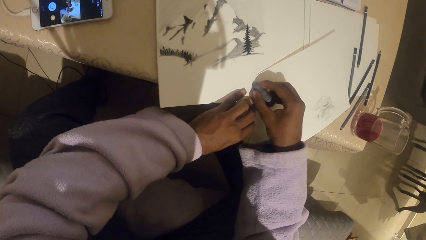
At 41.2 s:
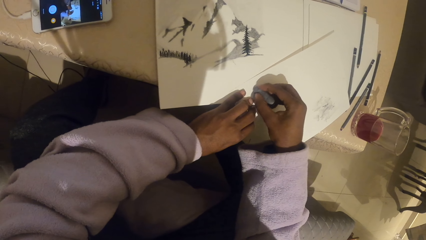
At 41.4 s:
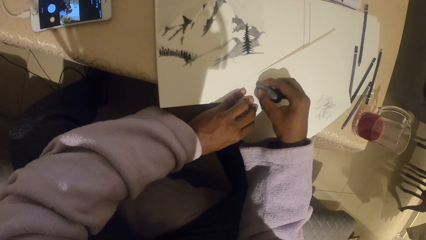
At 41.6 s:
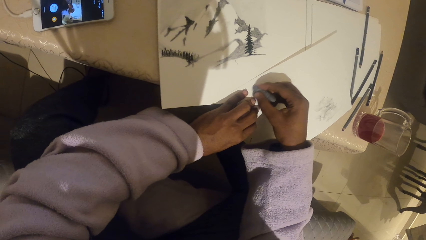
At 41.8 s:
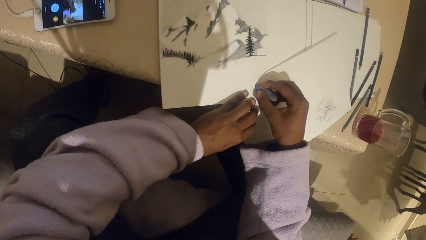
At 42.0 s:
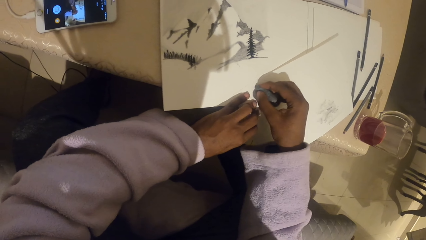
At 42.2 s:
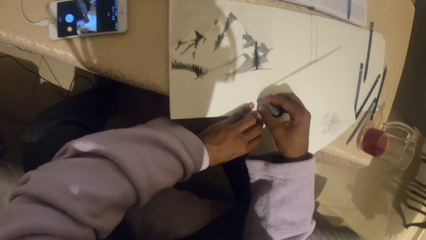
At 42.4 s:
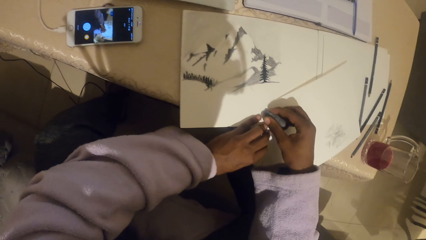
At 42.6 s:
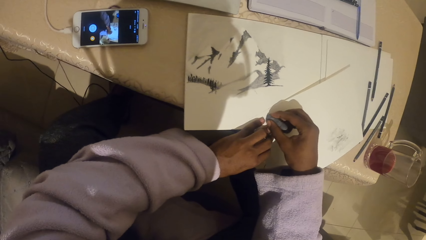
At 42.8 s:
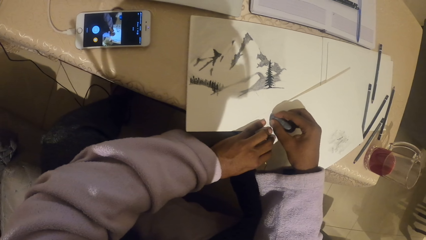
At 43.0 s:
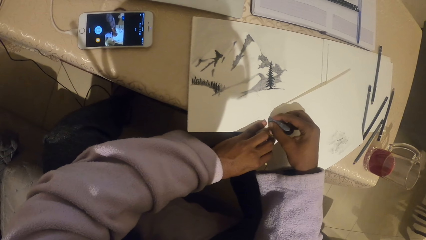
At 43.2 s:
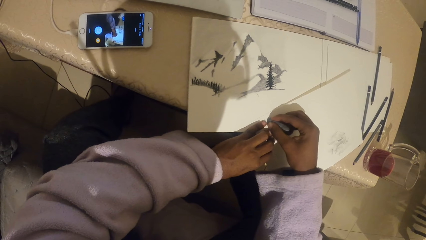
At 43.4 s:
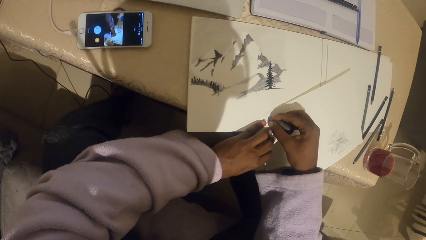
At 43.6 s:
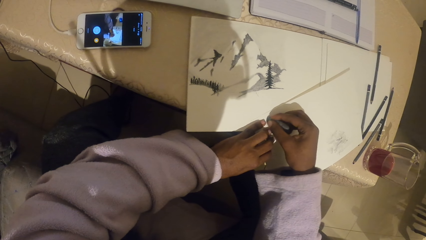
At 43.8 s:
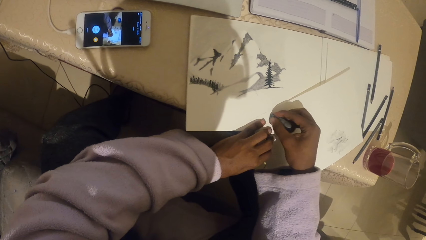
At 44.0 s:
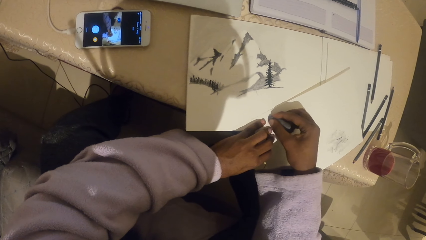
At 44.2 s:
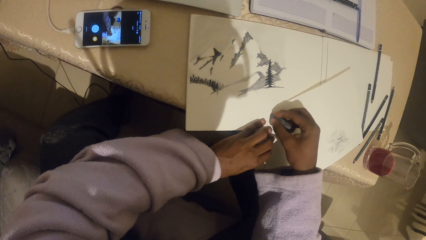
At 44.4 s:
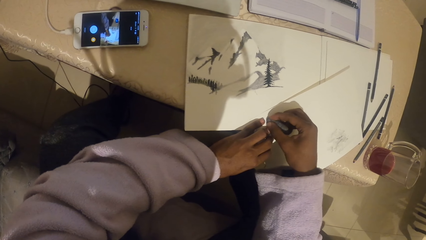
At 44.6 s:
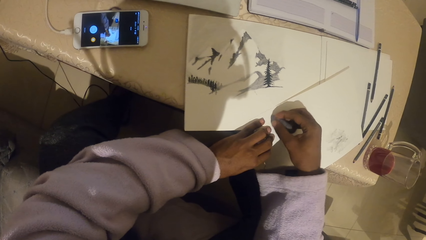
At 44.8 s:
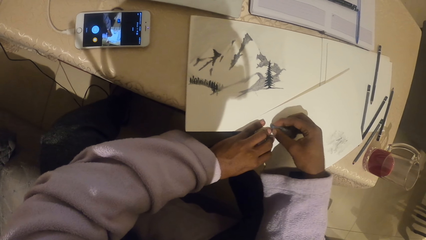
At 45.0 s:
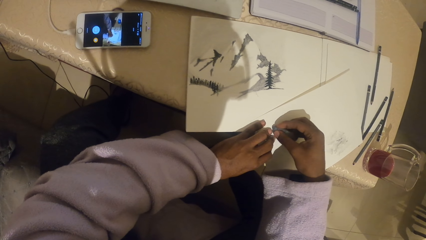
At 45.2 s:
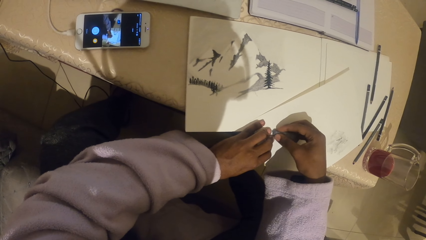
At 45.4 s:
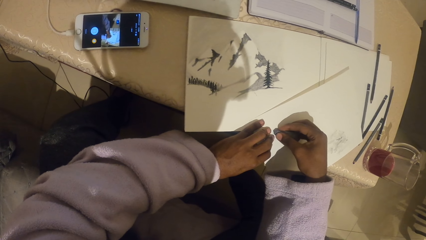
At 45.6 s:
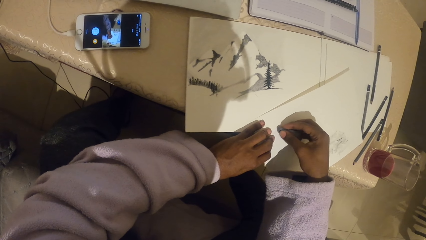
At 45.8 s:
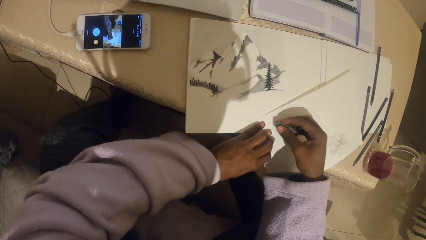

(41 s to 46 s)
The camera wearer rubs the modelling clay on the paper.

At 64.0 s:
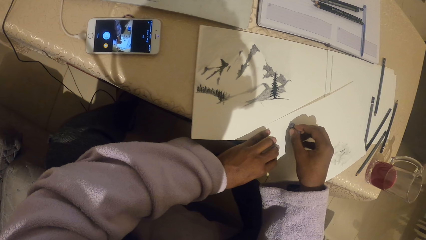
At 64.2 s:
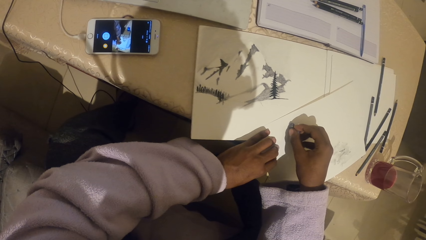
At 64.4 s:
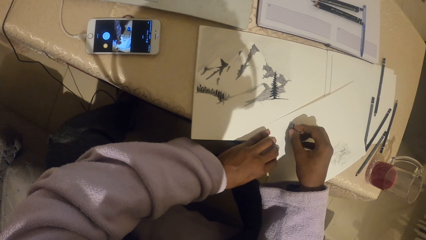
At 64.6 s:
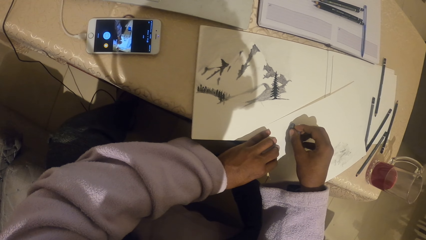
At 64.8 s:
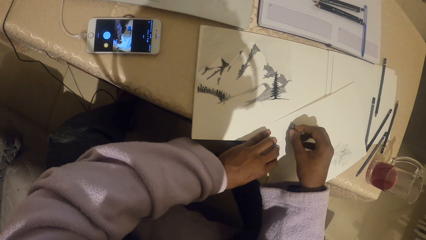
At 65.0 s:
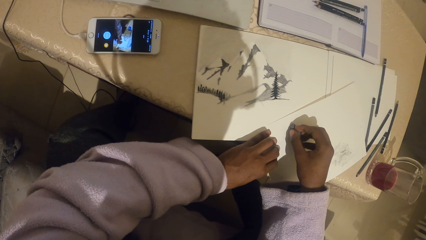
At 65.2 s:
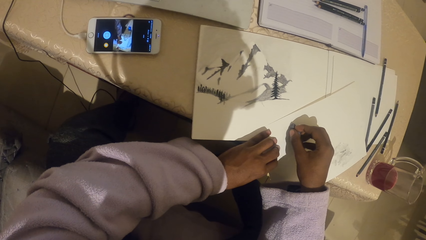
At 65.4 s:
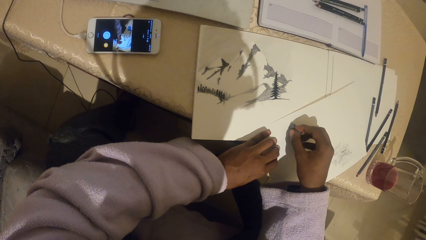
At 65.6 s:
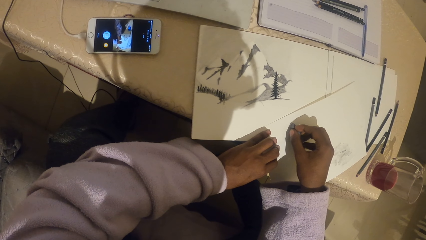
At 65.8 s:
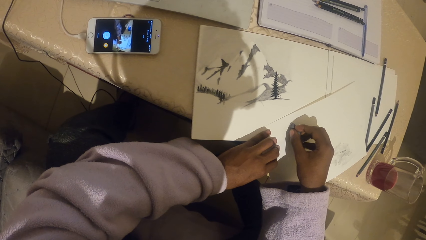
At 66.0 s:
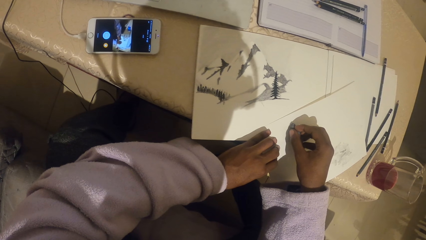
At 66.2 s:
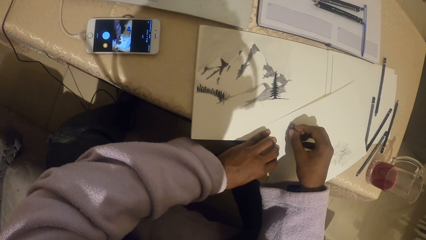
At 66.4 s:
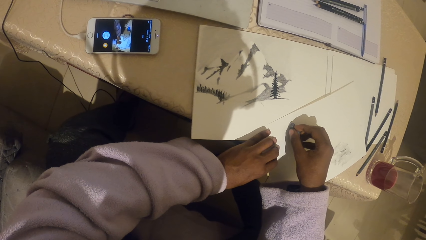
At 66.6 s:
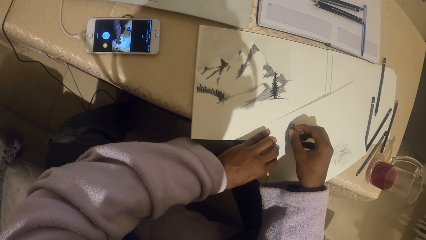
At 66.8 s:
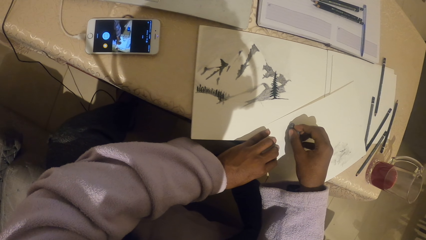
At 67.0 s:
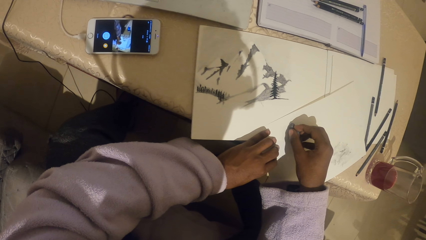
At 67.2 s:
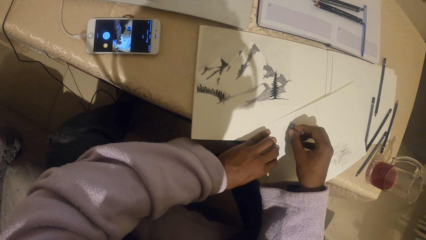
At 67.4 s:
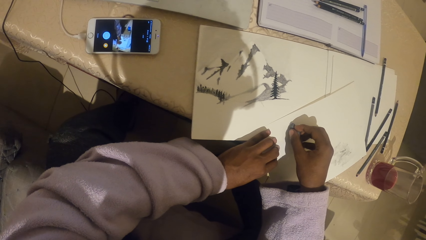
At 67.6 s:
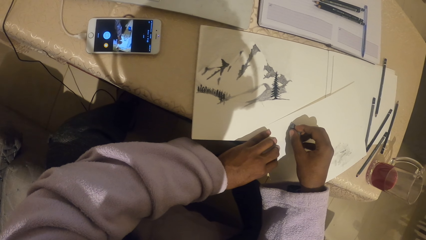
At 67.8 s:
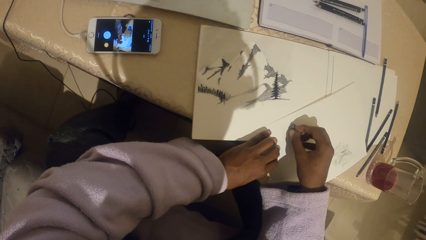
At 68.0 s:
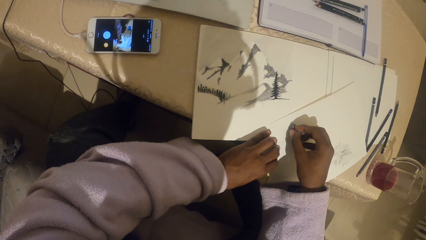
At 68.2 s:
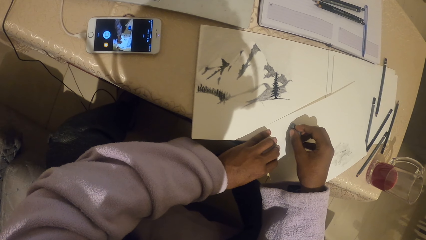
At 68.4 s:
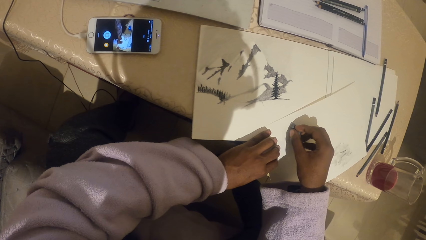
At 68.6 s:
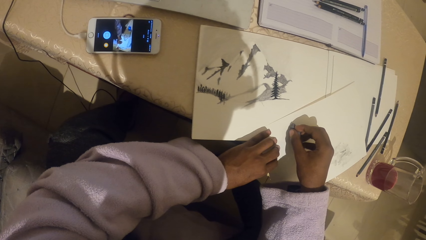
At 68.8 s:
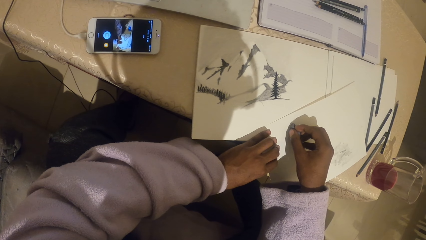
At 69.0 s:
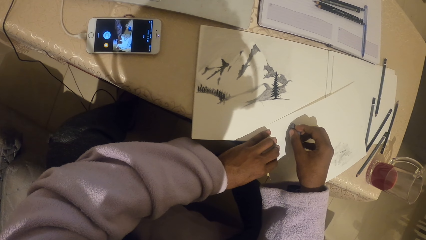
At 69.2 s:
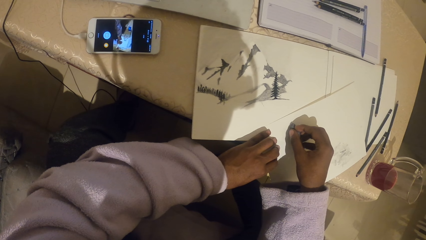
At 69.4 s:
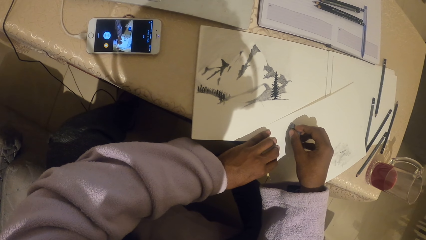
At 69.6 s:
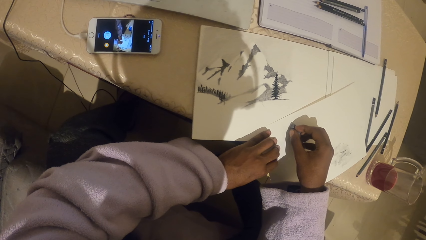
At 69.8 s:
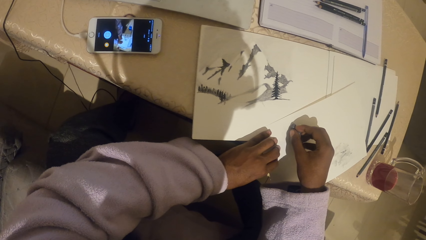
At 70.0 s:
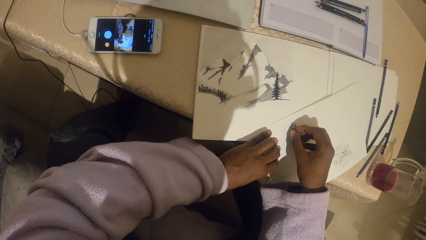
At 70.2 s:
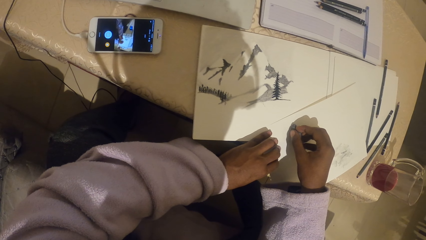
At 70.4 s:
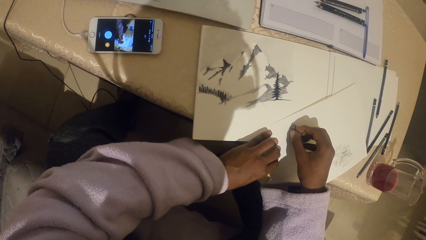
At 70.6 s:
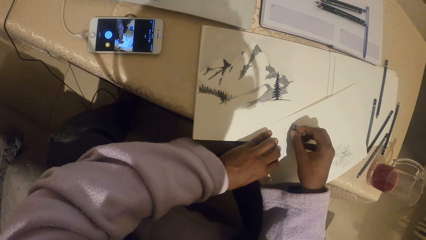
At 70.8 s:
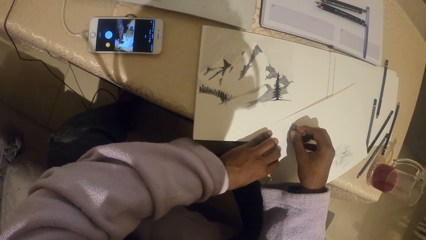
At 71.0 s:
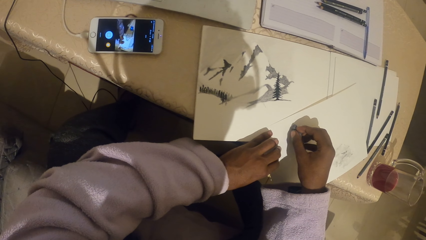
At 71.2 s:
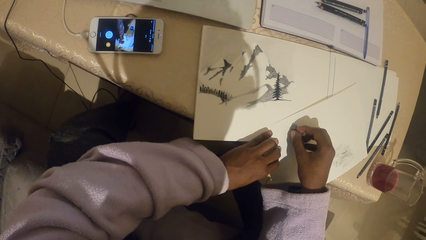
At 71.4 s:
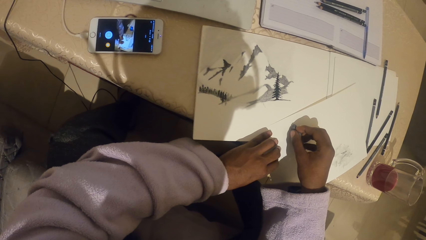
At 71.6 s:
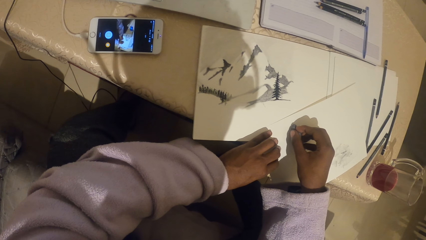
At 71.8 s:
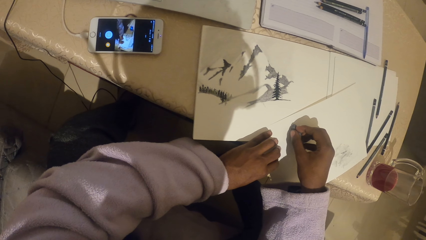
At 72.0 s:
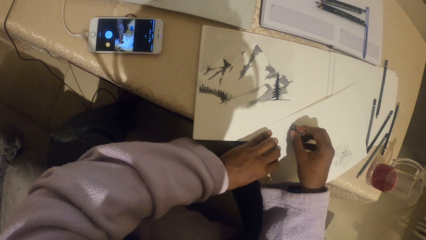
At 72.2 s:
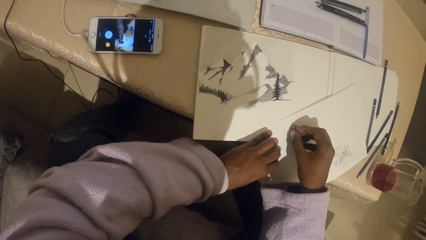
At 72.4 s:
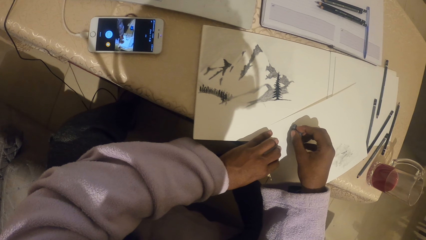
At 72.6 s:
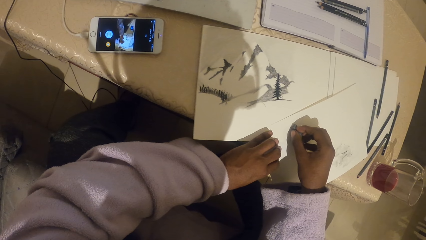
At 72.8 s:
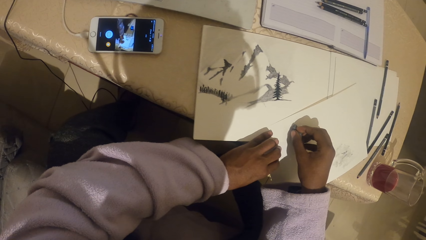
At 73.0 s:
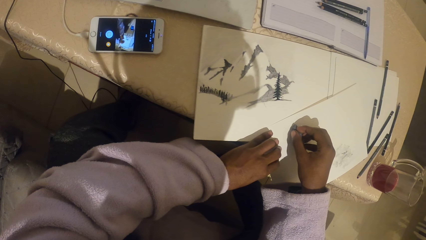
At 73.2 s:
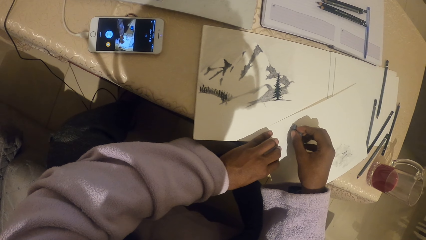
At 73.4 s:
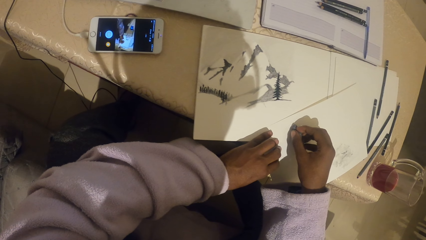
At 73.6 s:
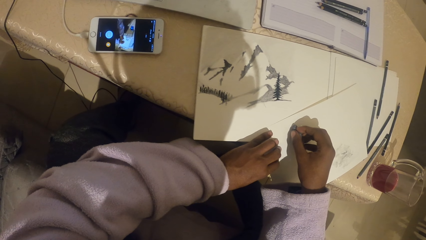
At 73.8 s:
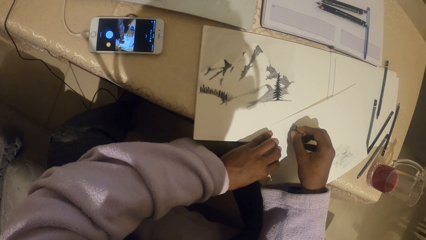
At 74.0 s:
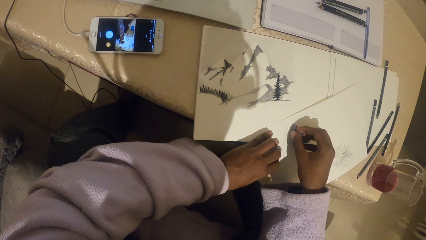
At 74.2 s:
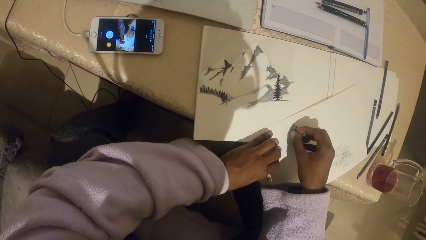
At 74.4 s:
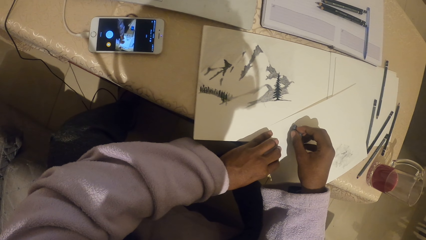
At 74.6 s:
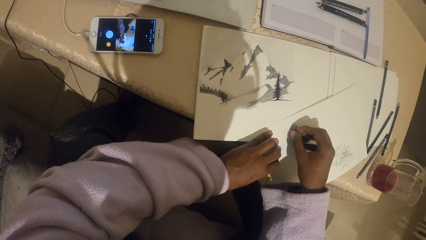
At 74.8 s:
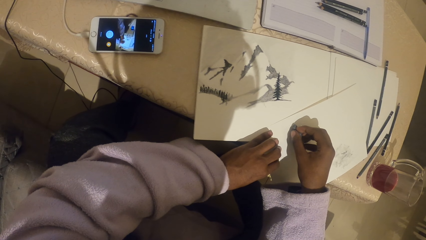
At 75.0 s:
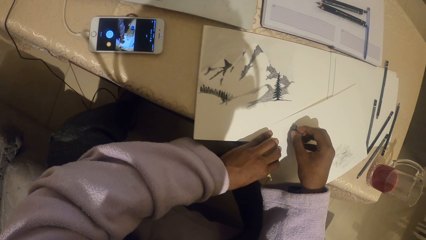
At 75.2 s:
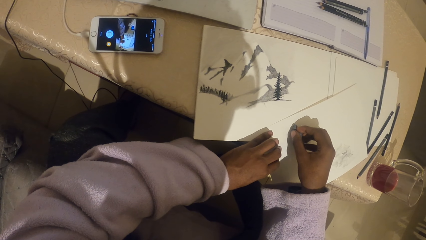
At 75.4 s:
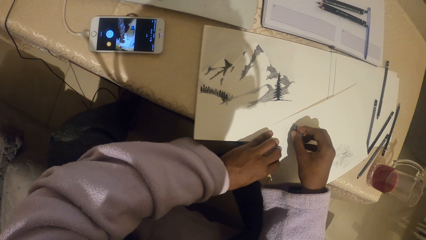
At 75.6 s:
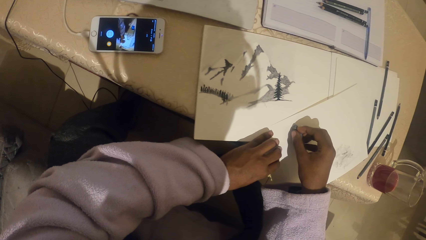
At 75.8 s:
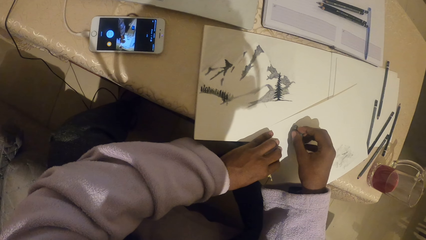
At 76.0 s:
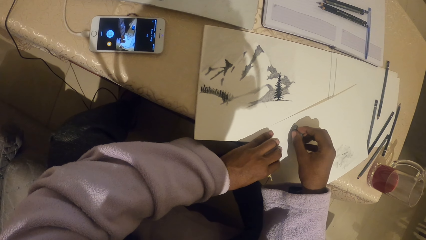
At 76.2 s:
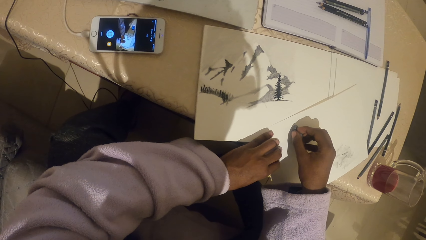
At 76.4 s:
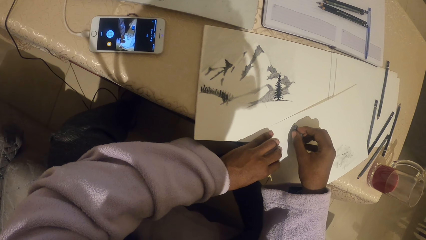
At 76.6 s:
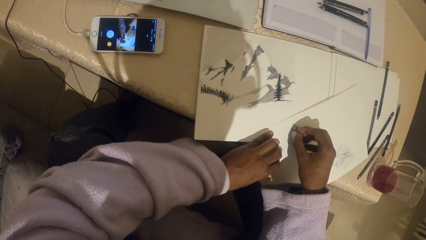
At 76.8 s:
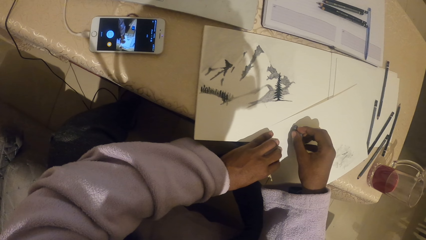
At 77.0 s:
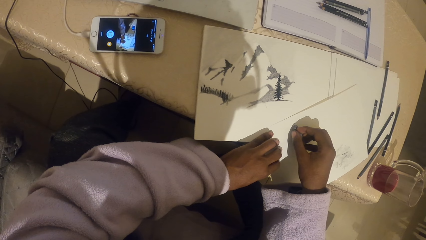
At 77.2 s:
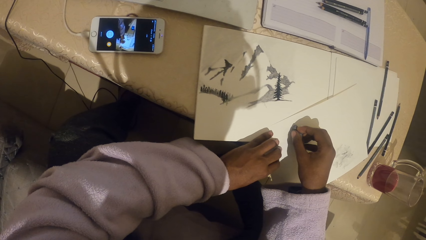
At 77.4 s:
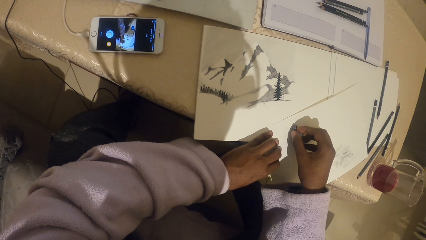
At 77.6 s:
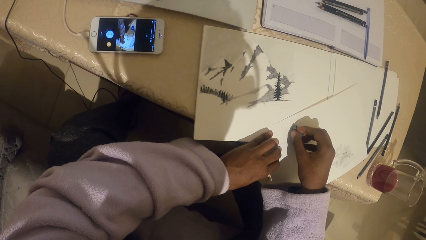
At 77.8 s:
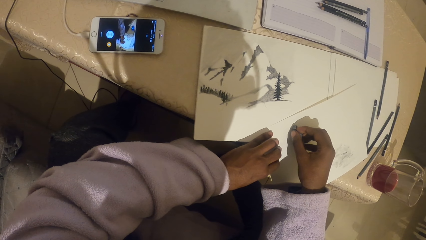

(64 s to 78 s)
The camera wearer looks at the laptop.
